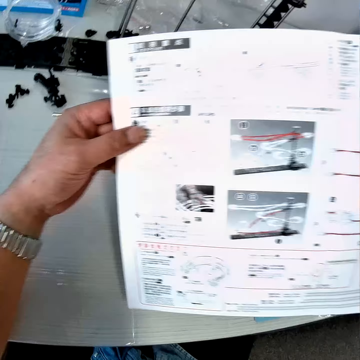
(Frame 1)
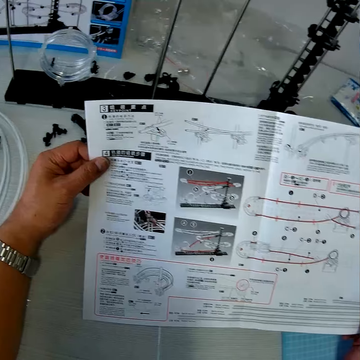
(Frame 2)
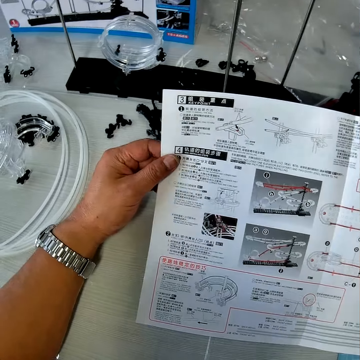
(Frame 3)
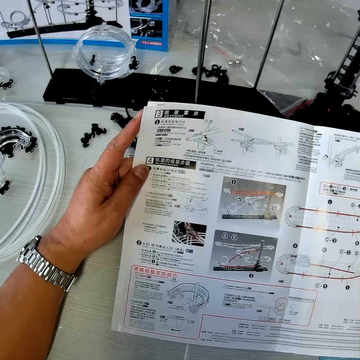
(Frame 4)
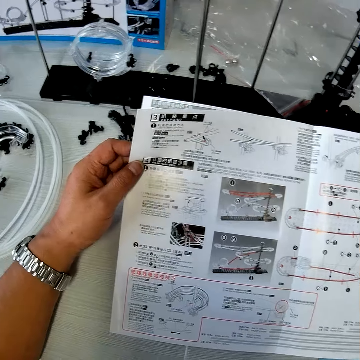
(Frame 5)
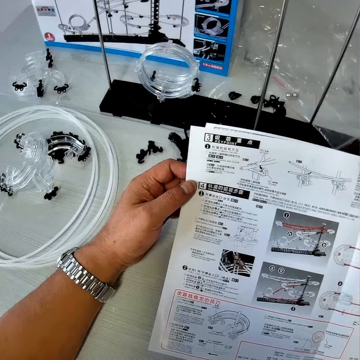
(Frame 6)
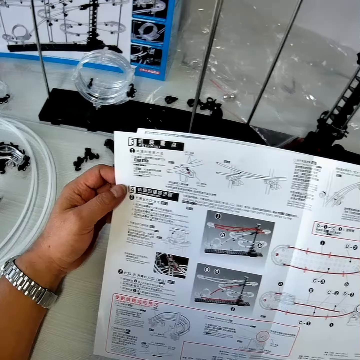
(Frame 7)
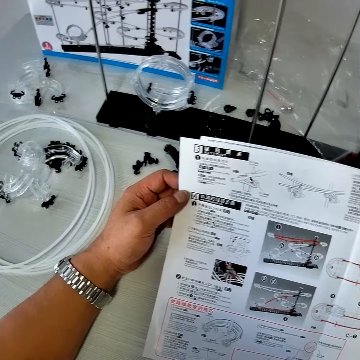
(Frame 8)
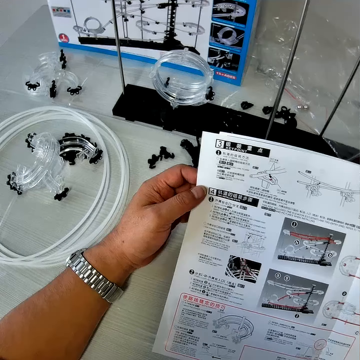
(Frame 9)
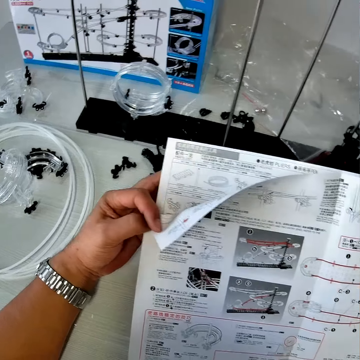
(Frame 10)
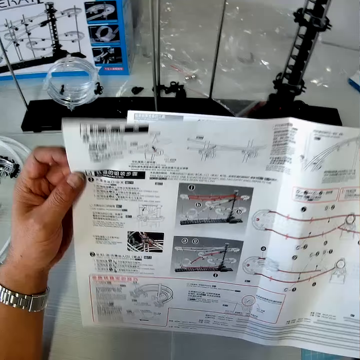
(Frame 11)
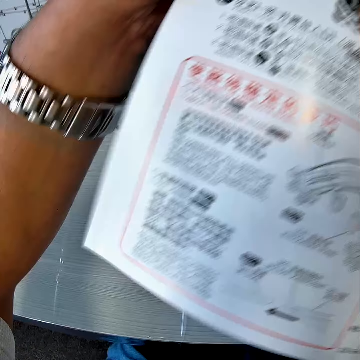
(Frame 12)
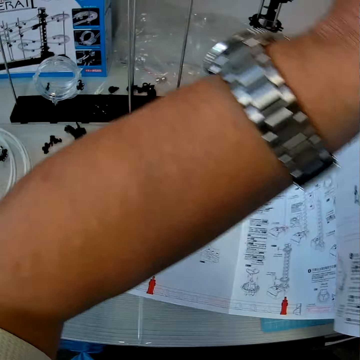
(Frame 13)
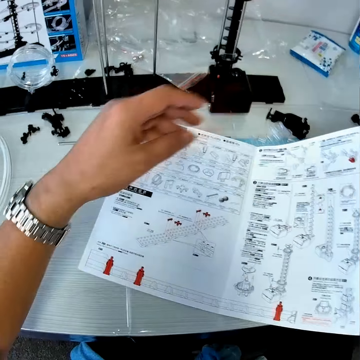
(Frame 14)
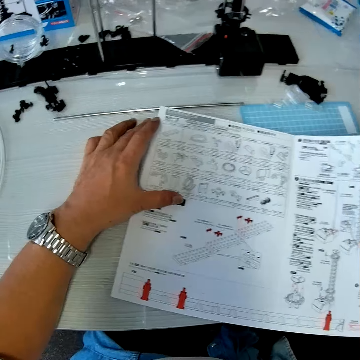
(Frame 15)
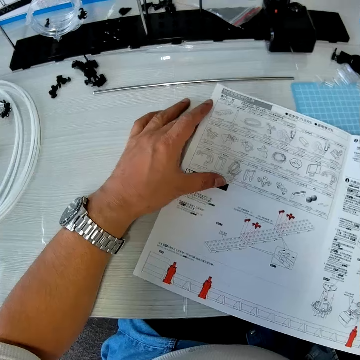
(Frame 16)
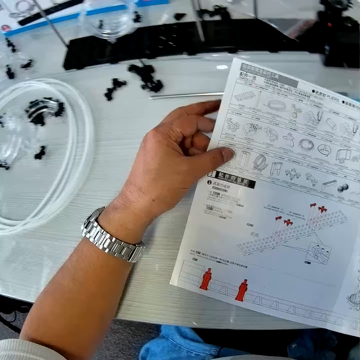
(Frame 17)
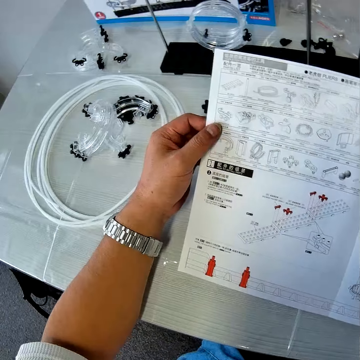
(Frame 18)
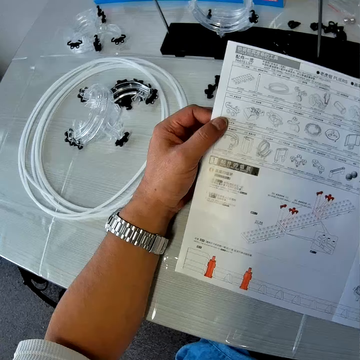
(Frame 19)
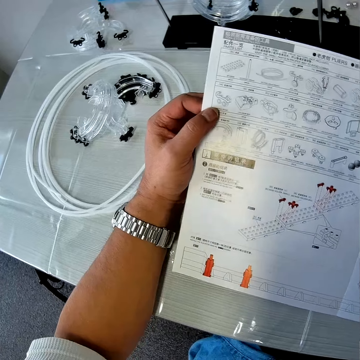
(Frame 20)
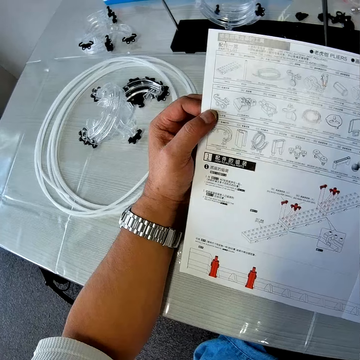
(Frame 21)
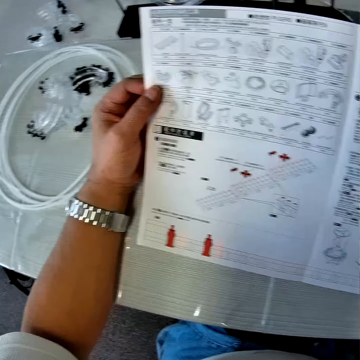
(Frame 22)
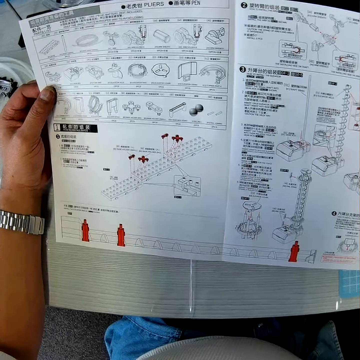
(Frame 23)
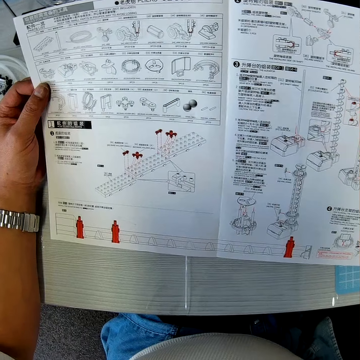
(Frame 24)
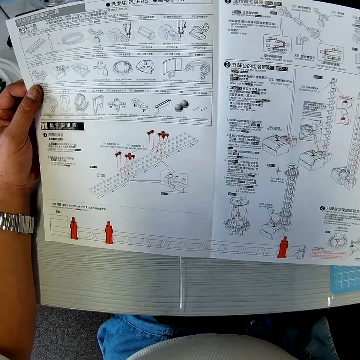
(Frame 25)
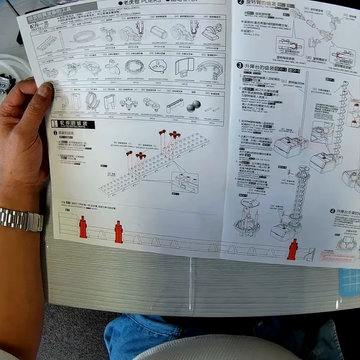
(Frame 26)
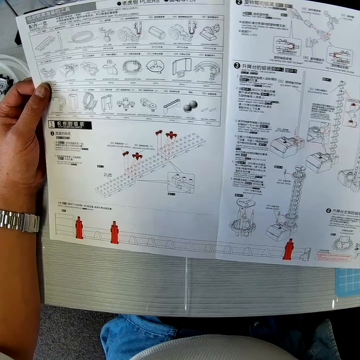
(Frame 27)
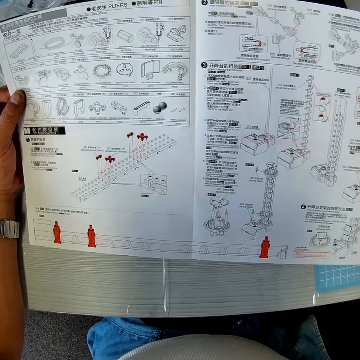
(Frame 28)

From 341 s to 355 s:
The camera wearer looks at the paper. He flips the page of the mechanical model chart with his left hand. He holds the mechanical model chart with his hands. He reads the paper.

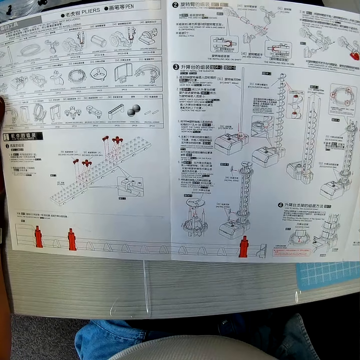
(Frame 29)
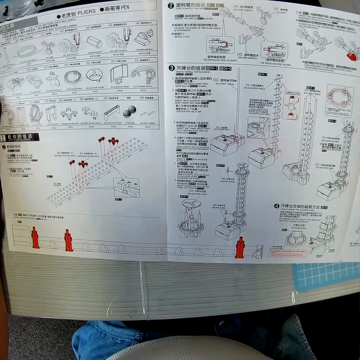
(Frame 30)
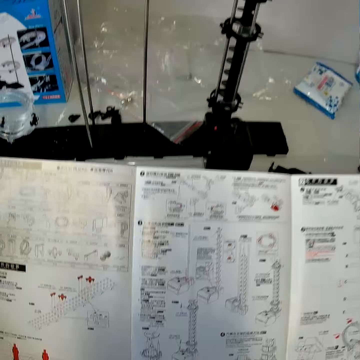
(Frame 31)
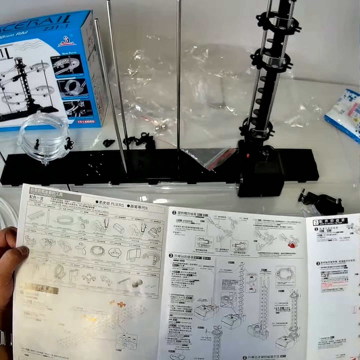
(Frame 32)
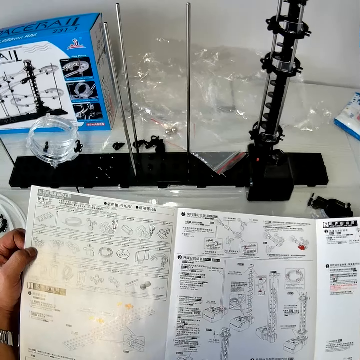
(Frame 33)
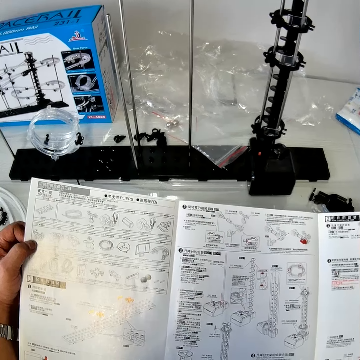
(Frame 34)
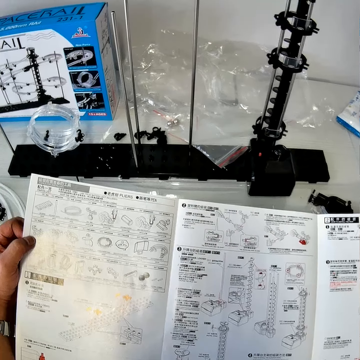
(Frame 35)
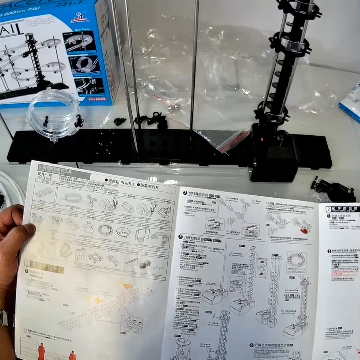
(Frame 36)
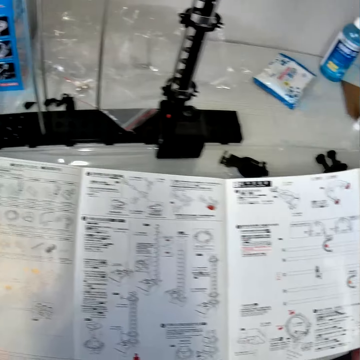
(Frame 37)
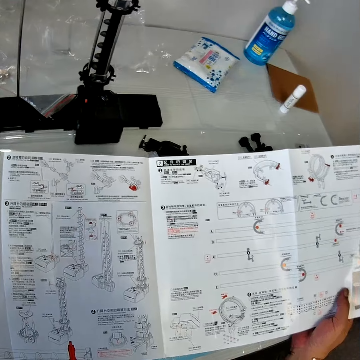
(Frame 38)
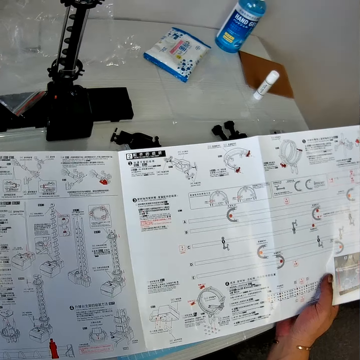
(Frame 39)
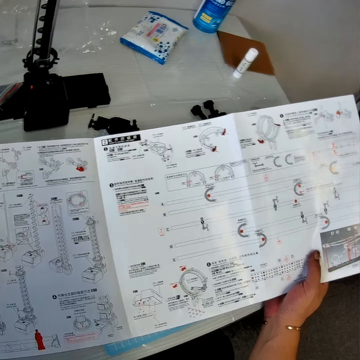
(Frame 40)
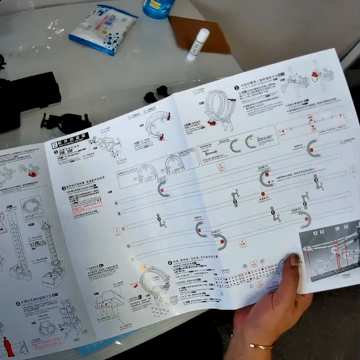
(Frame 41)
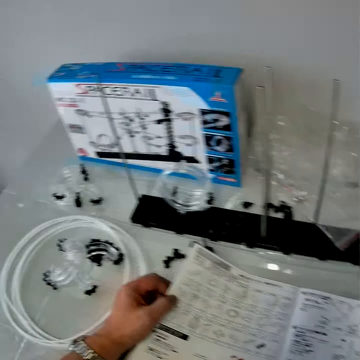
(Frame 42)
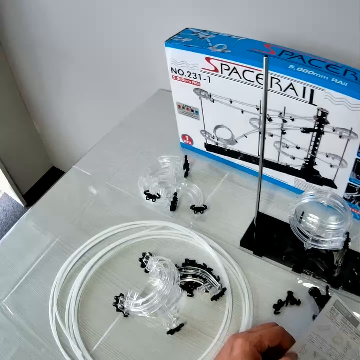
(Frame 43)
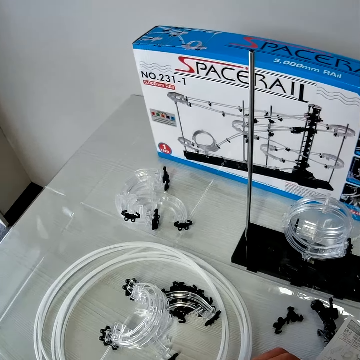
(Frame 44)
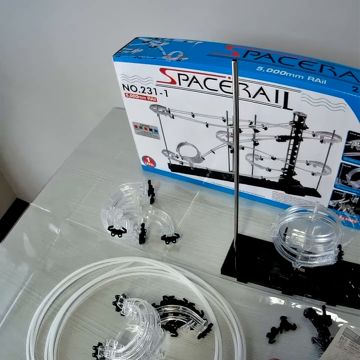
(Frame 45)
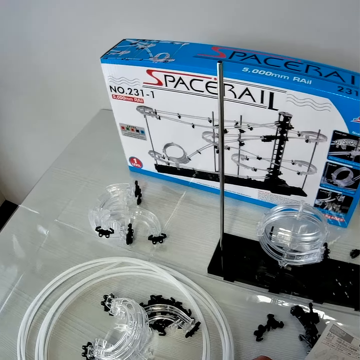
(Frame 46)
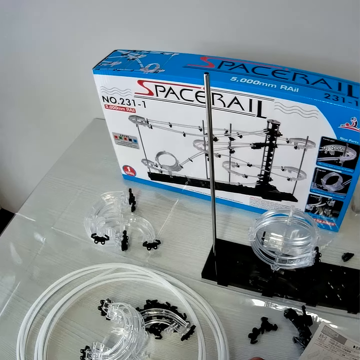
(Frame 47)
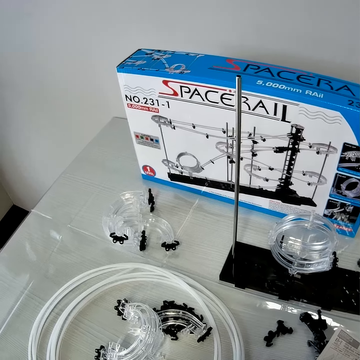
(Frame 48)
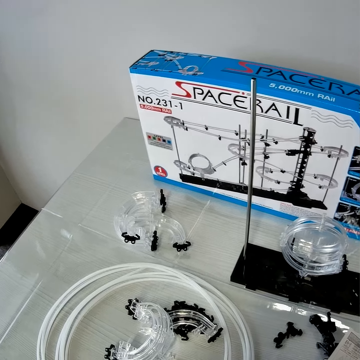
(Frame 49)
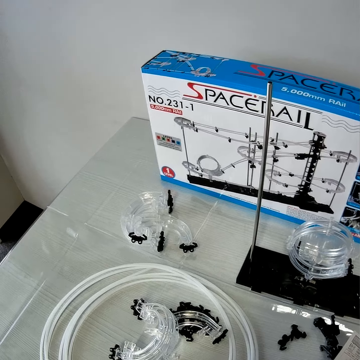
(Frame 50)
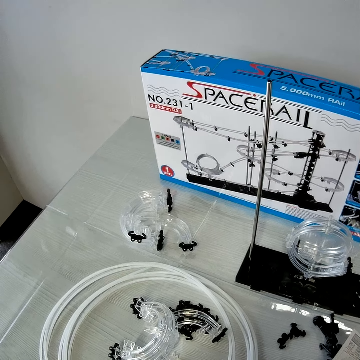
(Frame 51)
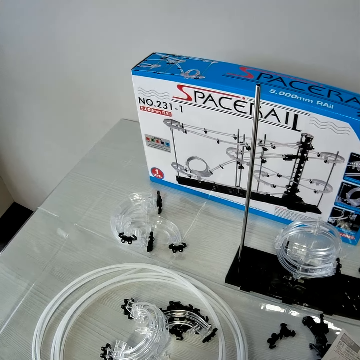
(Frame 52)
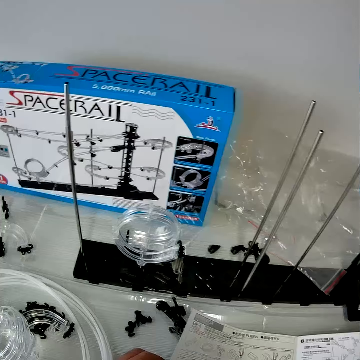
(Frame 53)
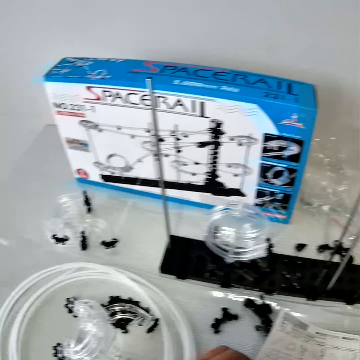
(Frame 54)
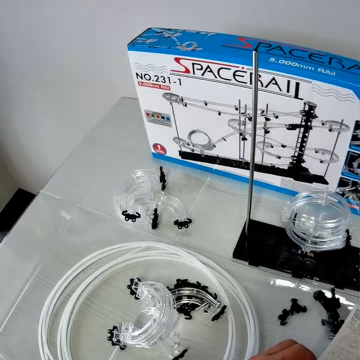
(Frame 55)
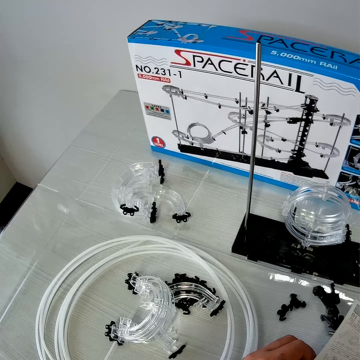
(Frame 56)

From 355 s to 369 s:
The camera wearer looks at the space rail box.

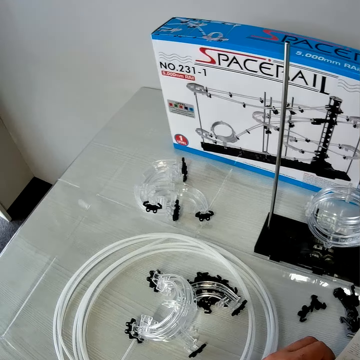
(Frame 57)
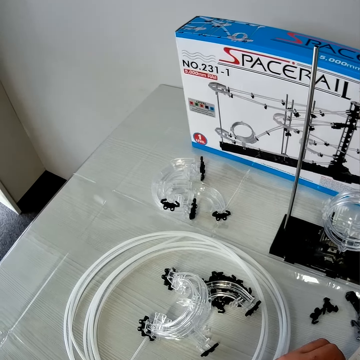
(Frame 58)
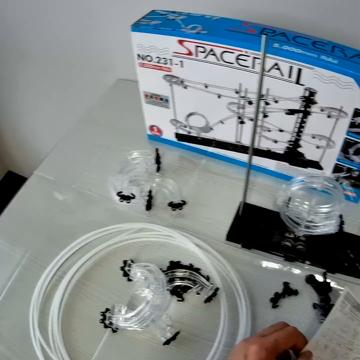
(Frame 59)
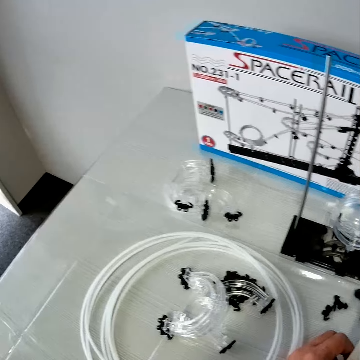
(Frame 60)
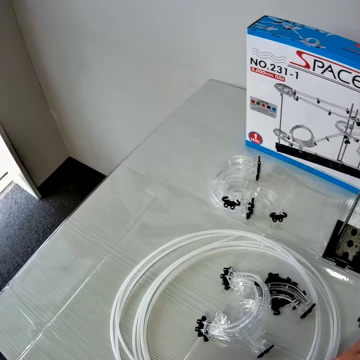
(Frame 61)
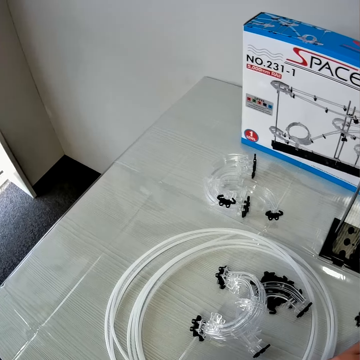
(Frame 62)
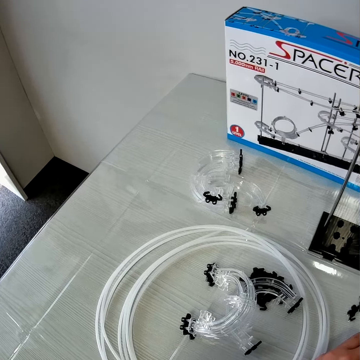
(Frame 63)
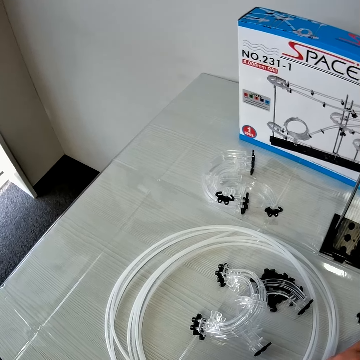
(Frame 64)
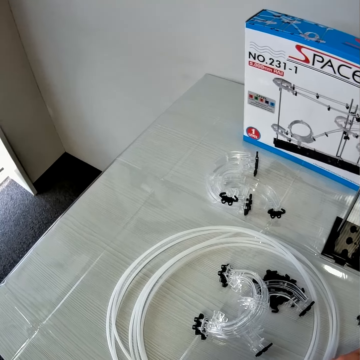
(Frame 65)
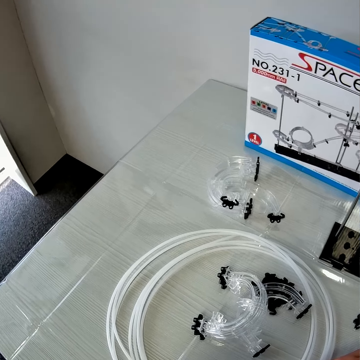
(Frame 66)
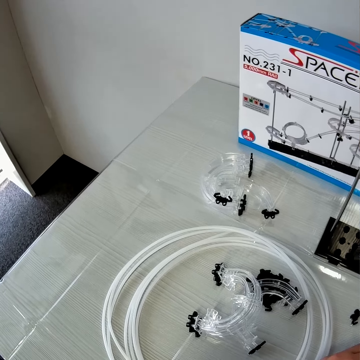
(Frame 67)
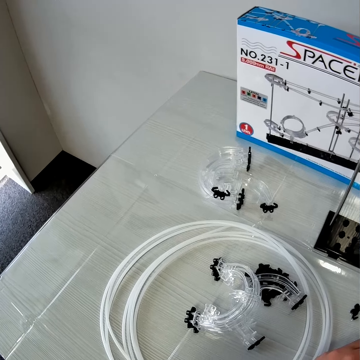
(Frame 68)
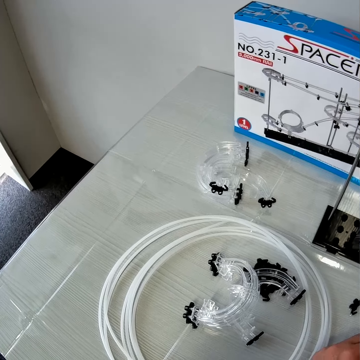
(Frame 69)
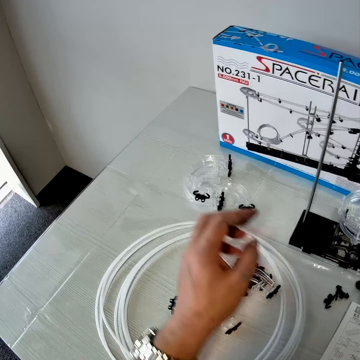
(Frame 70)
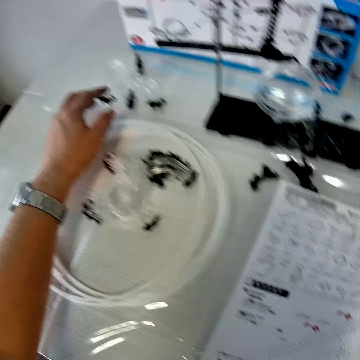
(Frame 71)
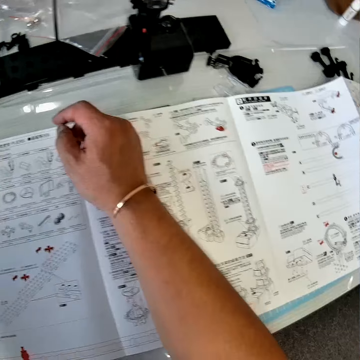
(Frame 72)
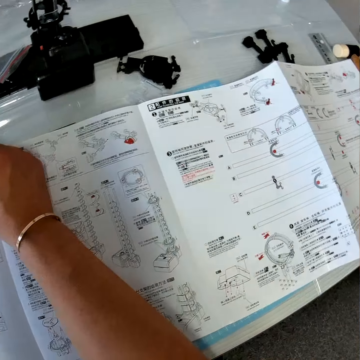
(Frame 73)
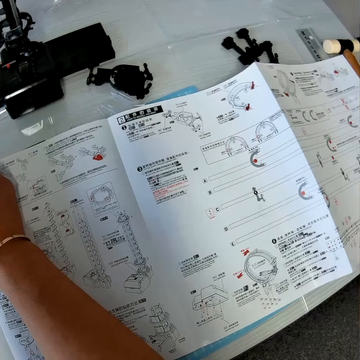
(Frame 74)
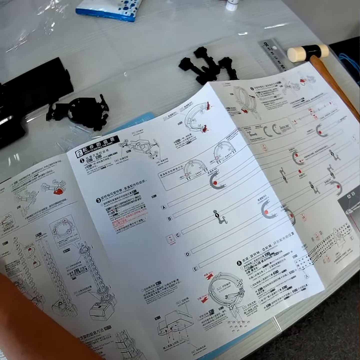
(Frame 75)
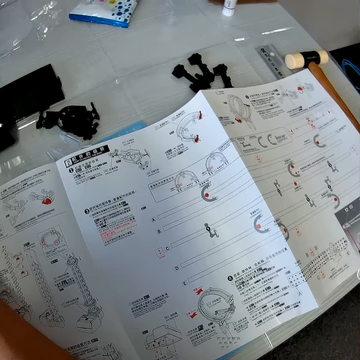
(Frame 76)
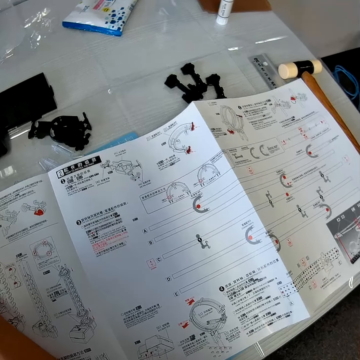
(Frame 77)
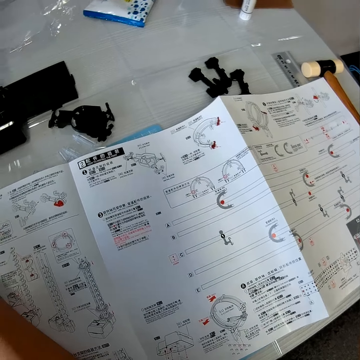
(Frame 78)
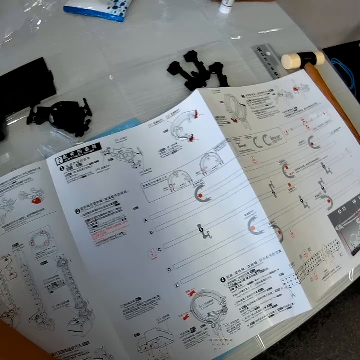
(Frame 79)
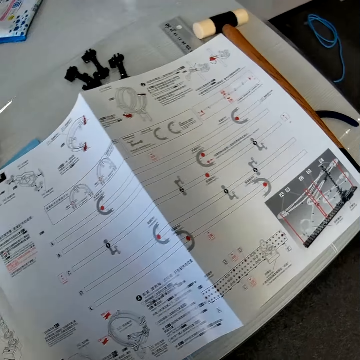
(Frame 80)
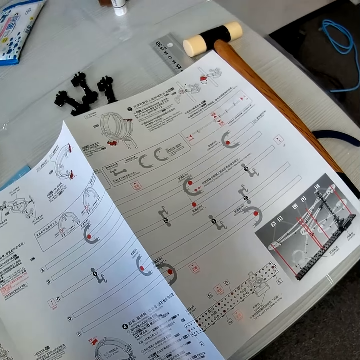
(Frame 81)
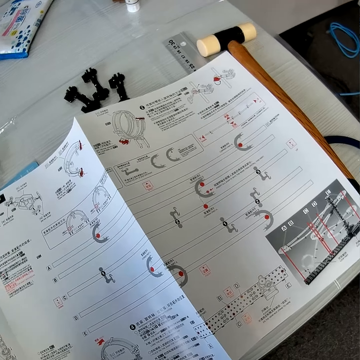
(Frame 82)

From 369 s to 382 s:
The camera wearer picks up a piece of the mechanical model from the table with his left hand. He touches the space rail parts. He looks at the paper.
